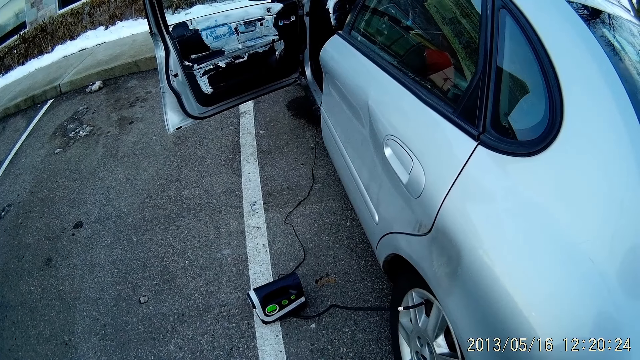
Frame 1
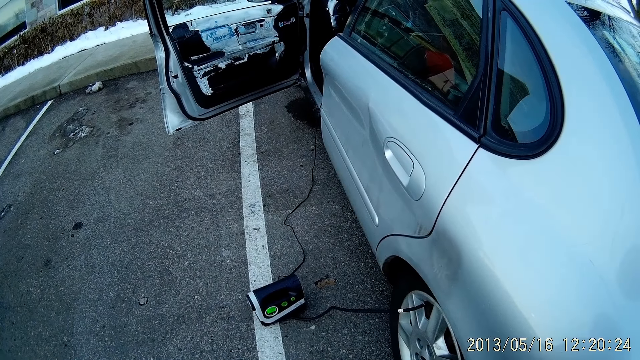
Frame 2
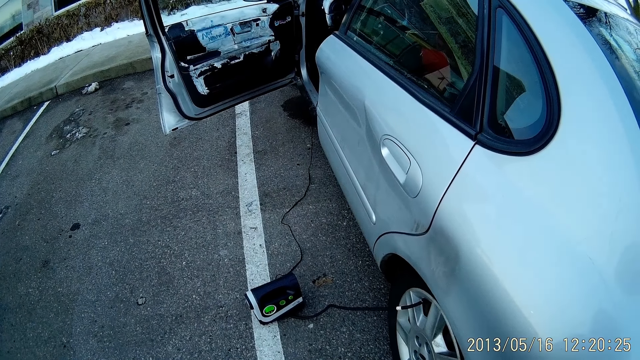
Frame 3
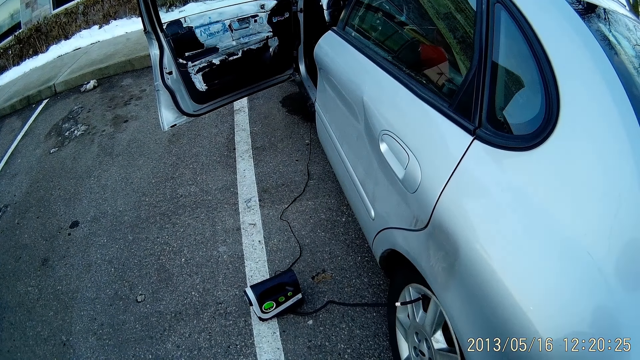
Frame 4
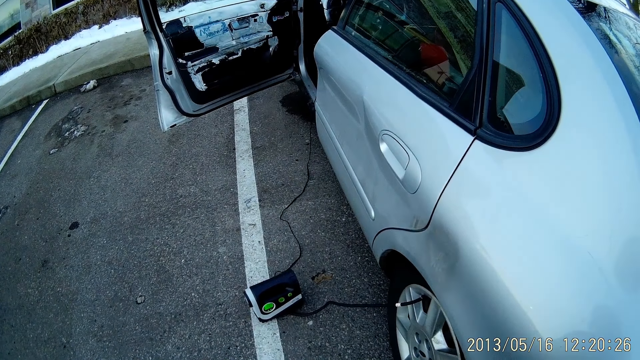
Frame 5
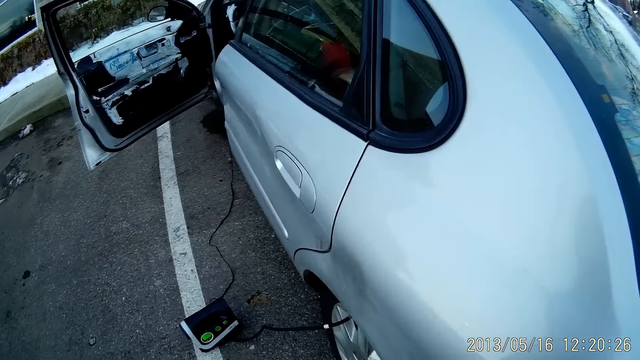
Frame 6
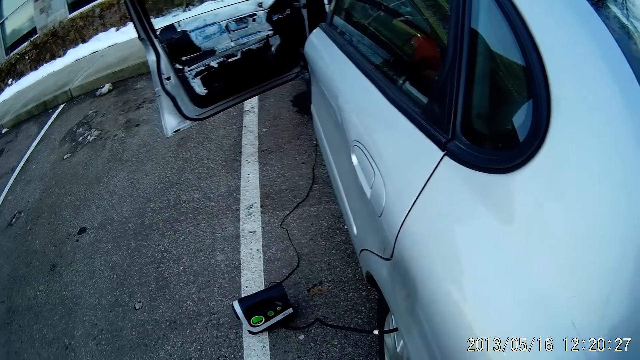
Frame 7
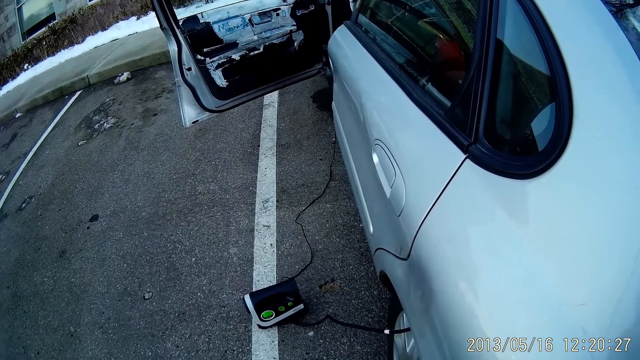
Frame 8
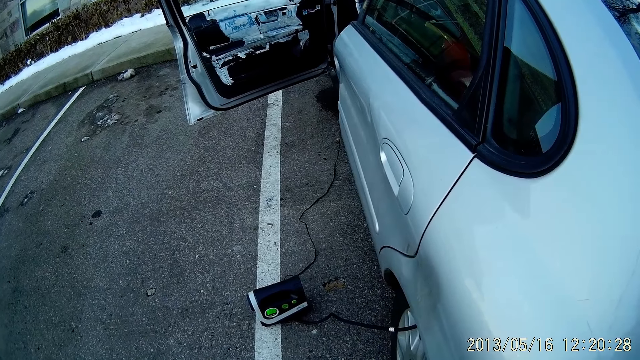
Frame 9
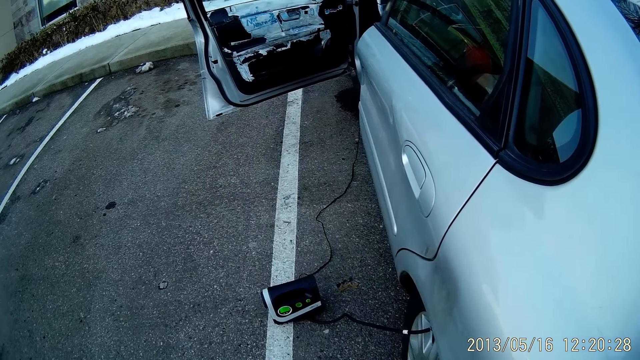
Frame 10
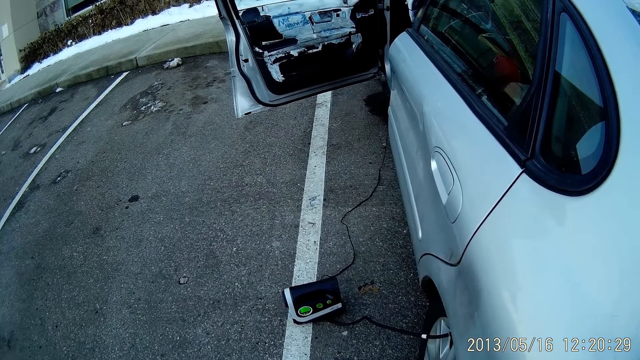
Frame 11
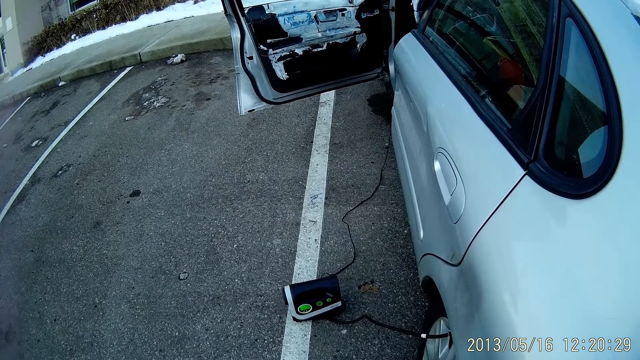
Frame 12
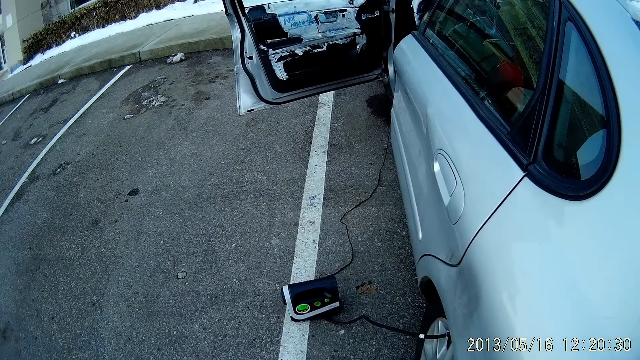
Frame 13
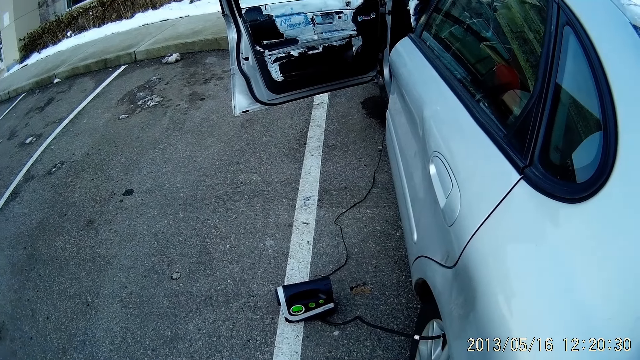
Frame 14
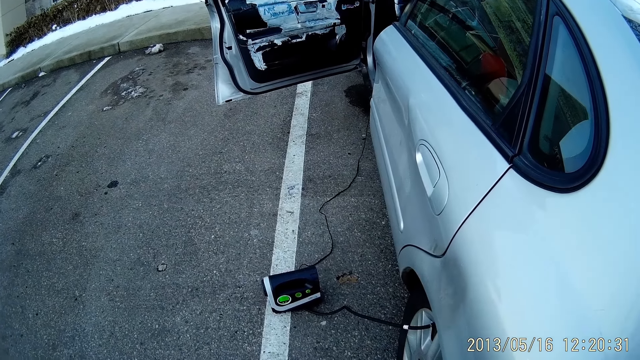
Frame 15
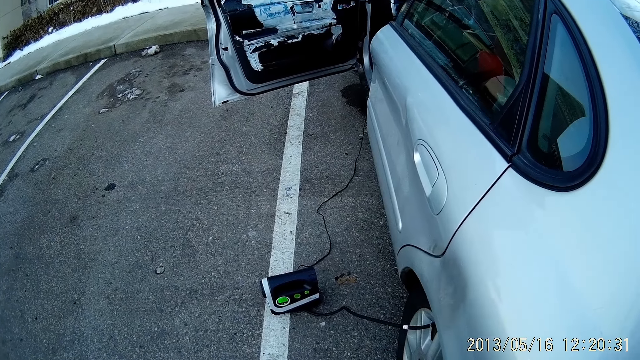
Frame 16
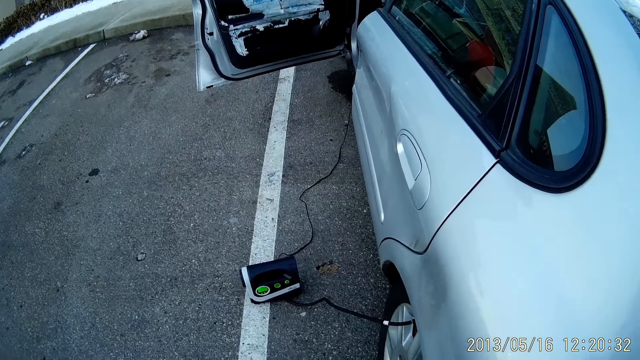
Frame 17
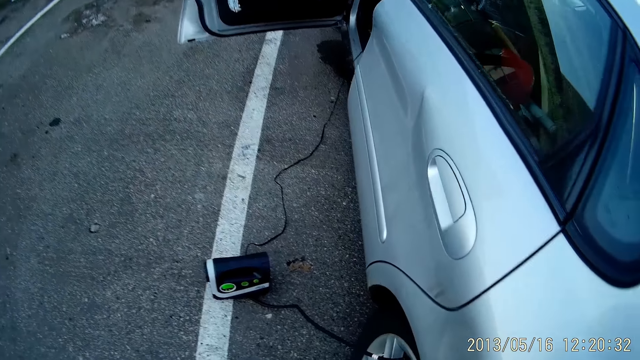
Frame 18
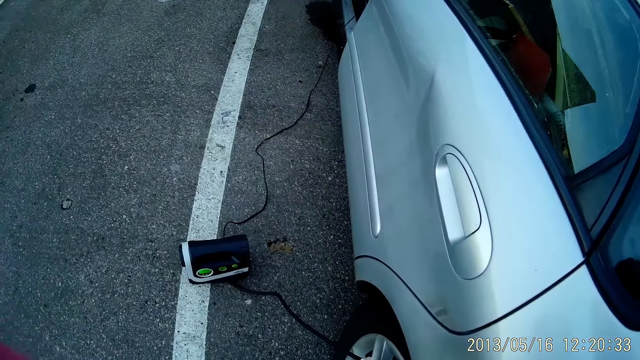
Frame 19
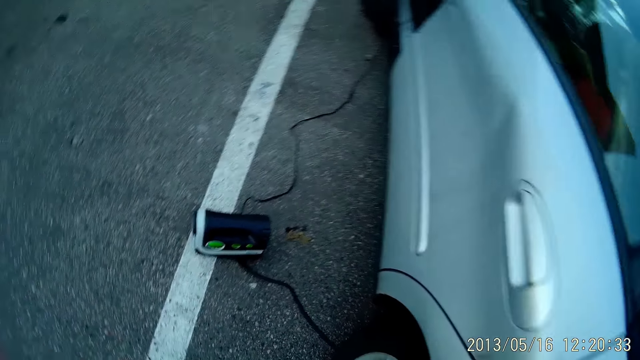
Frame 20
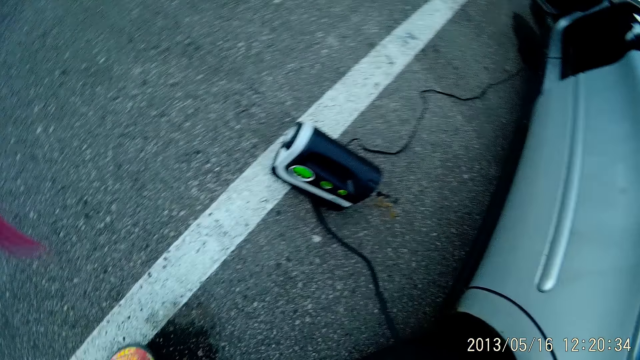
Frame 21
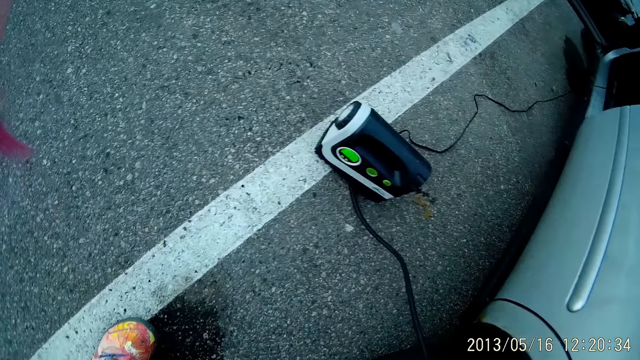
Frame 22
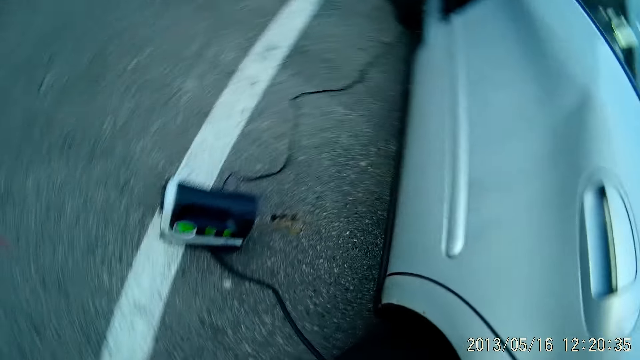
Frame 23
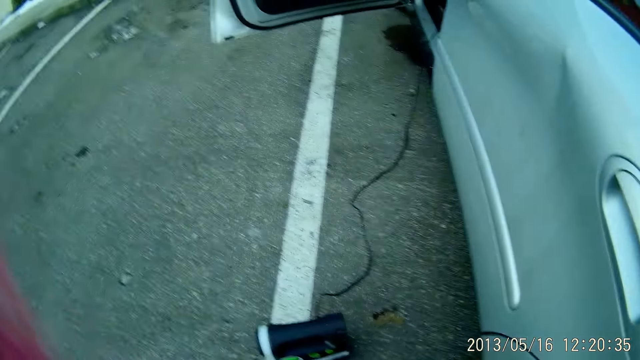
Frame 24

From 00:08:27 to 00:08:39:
The camera wearer looks around. They check the air pump.

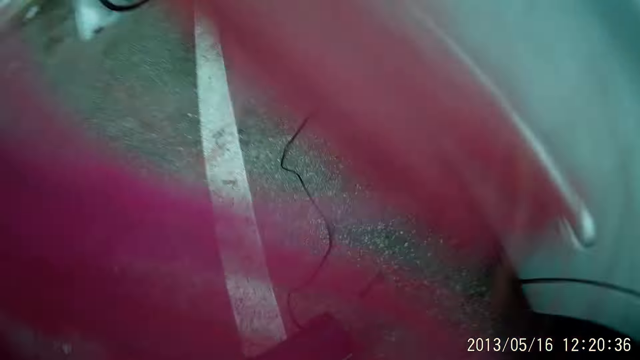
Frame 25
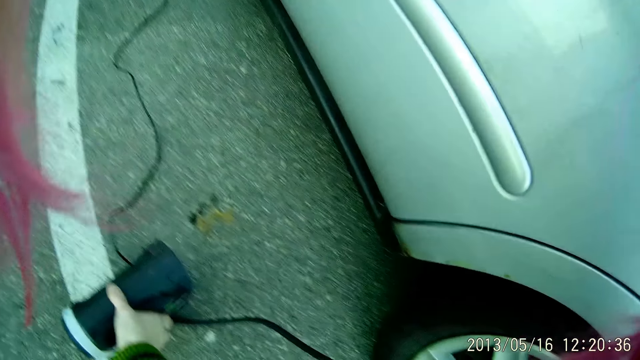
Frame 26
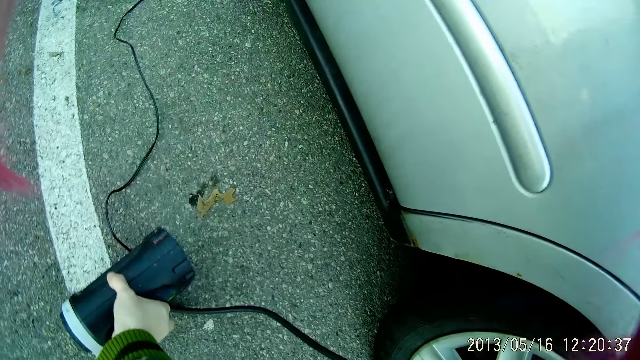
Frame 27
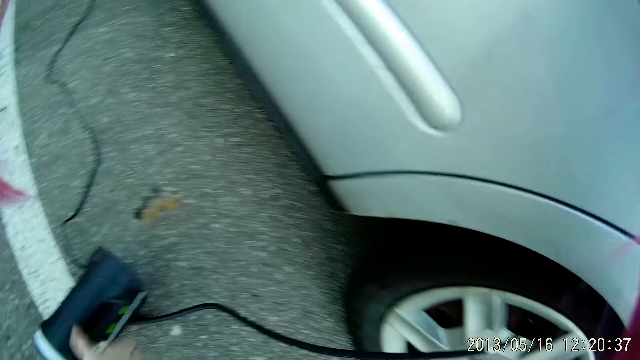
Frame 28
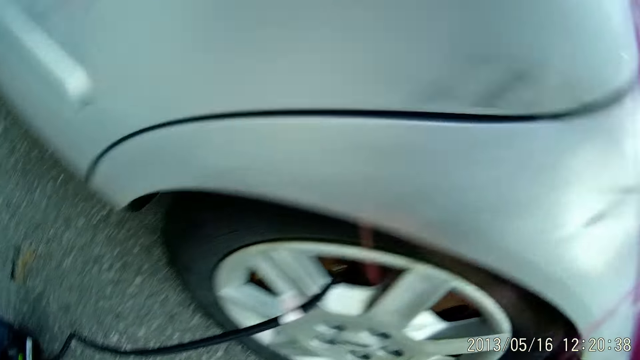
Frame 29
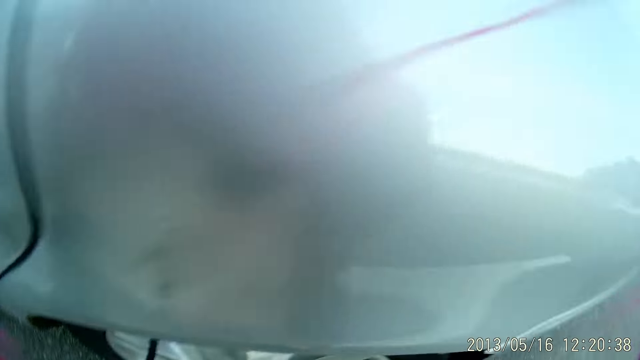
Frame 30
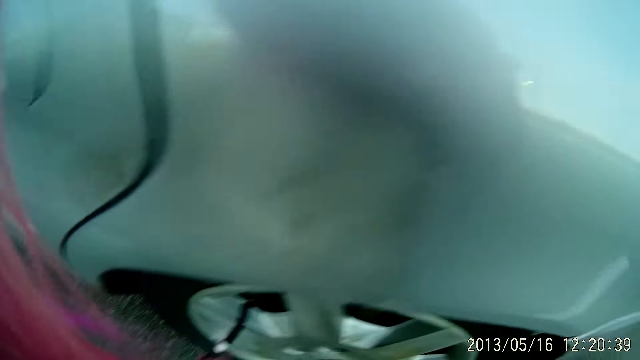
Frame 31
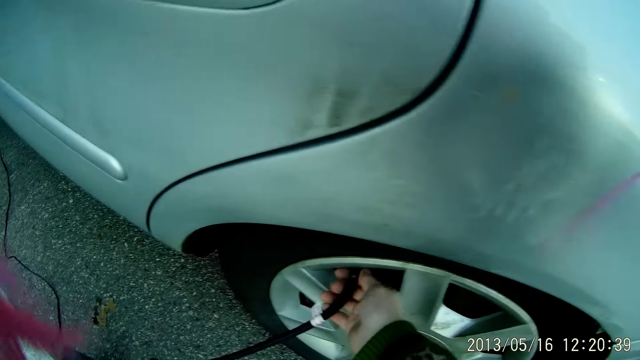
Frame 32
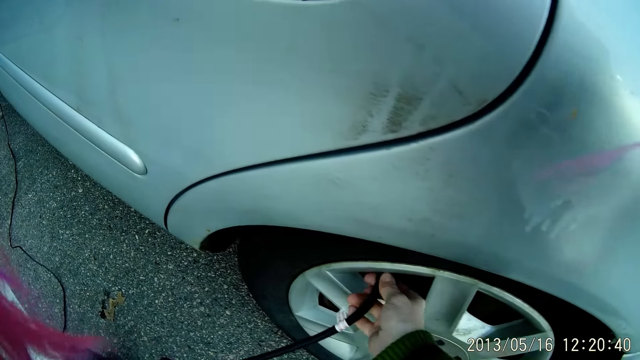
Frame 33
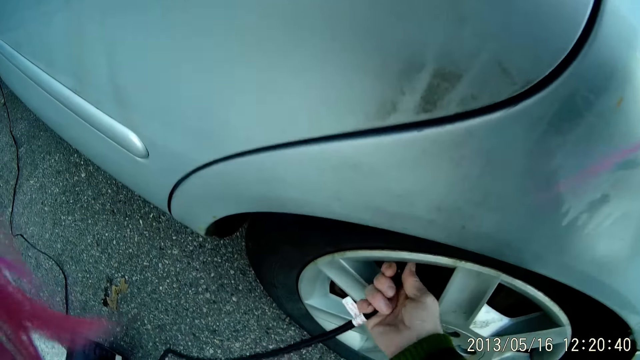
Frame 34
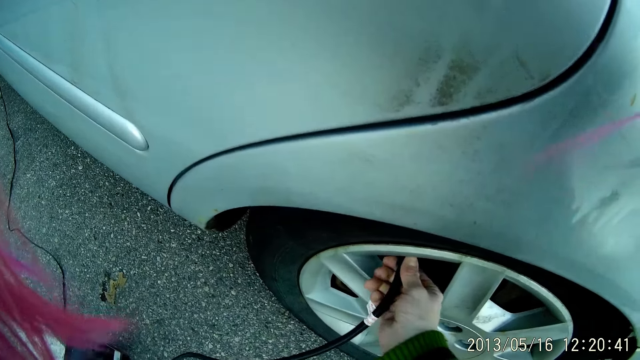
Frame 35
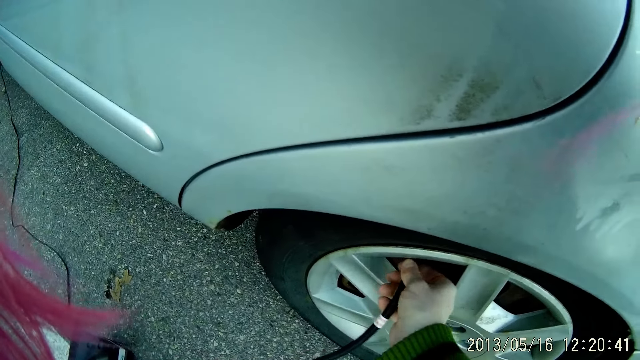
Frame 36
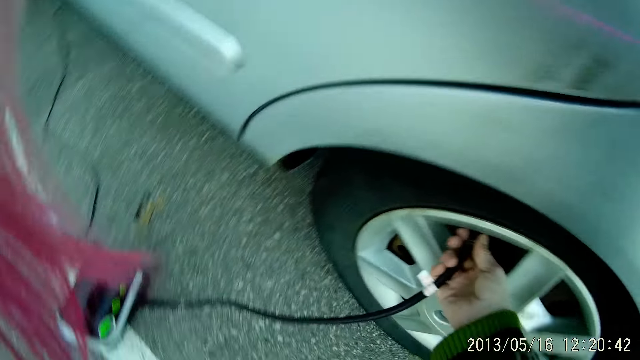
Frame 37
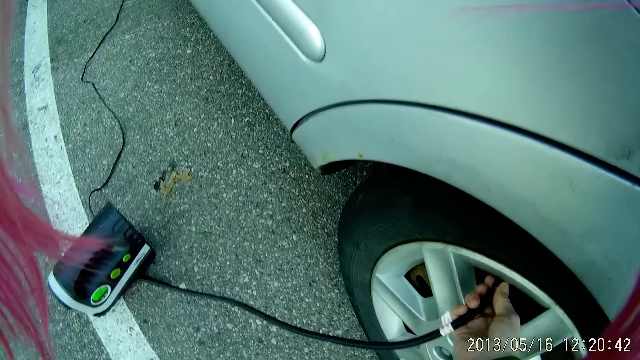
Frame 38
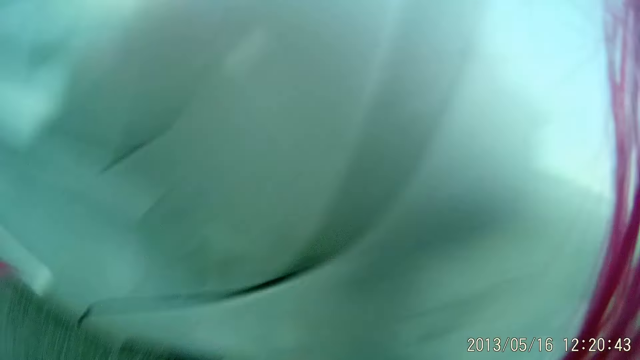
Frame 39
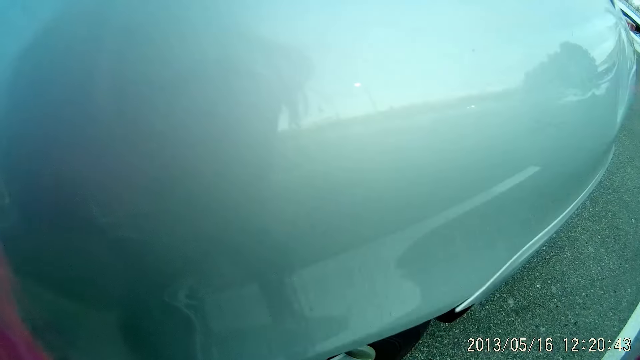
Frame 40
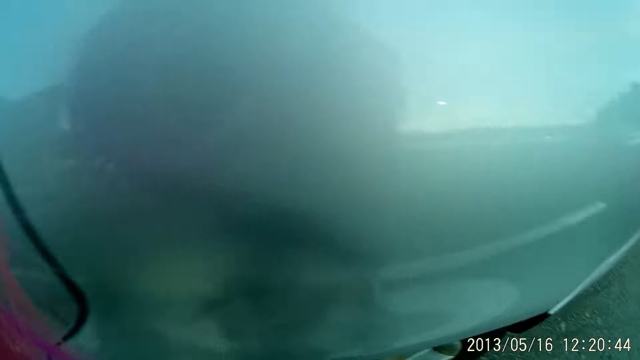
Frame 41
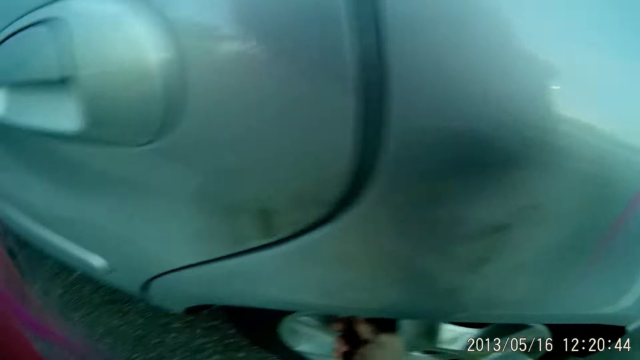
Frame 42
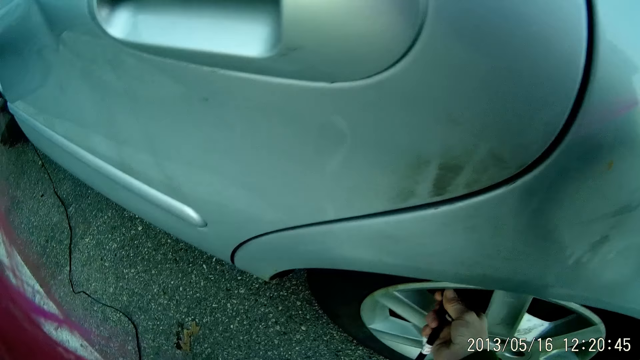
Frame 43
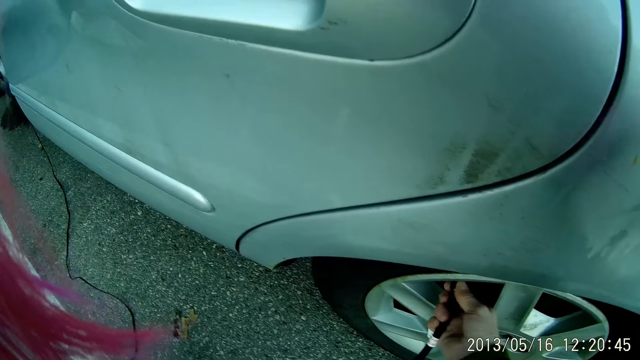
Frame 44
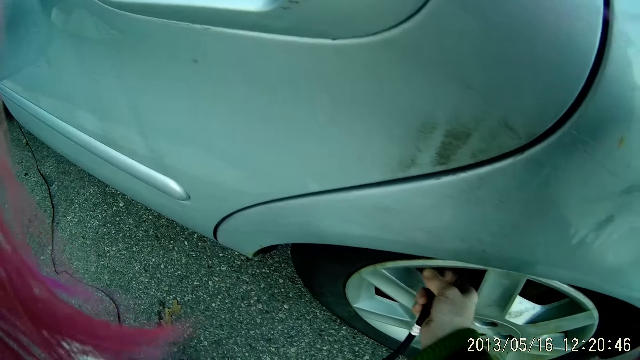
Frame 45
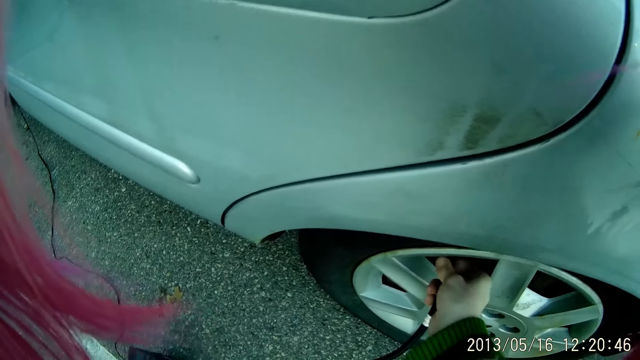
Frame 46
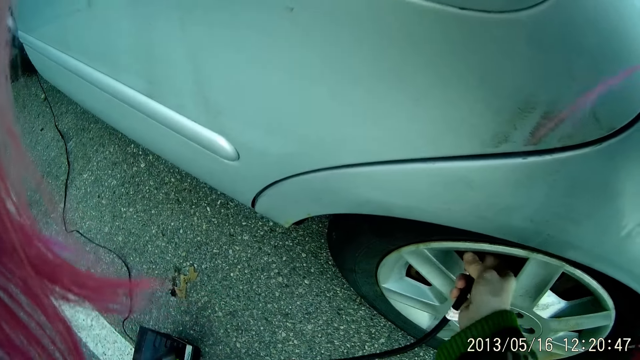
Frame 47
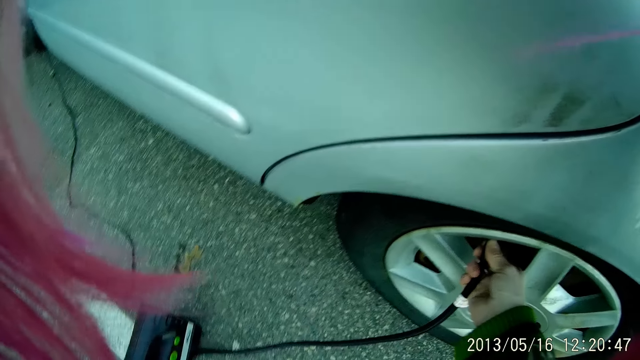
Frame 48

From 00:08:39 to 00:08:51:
The camera wearer touches the digital tyre inflator or air pump on the floor with her right hand. She looks around. She removes the wire of the digital tyre inflator from the tyre valve with her right hand. She touches the air pump. She looks around. She removes the air pump.
